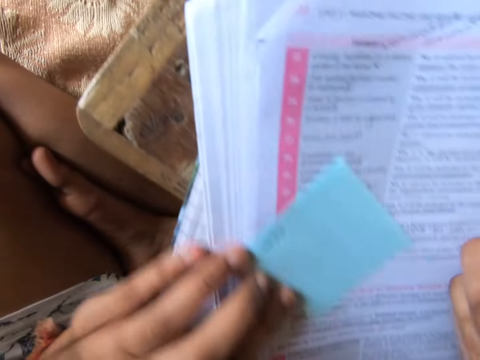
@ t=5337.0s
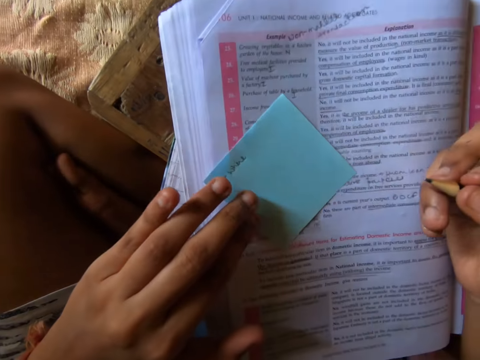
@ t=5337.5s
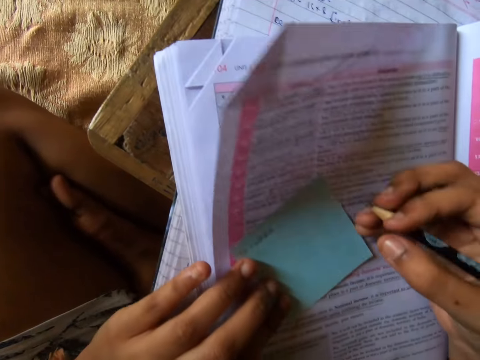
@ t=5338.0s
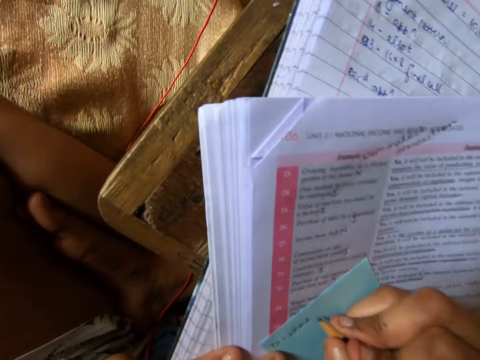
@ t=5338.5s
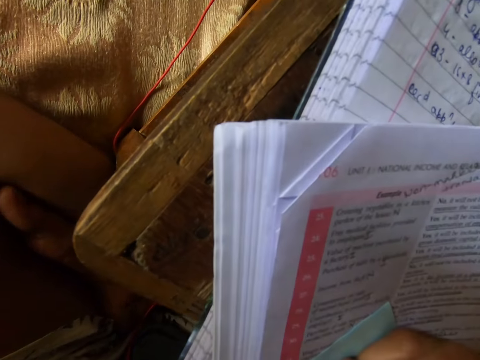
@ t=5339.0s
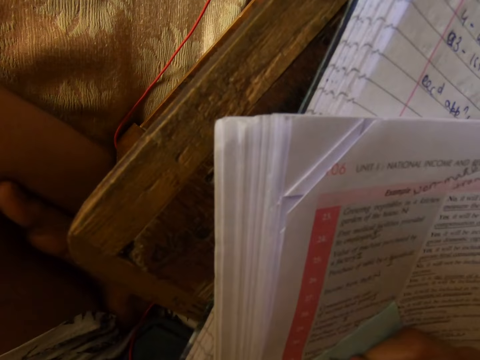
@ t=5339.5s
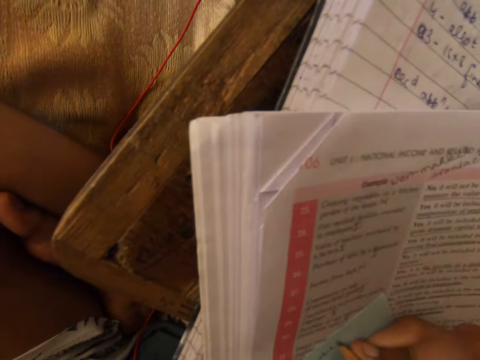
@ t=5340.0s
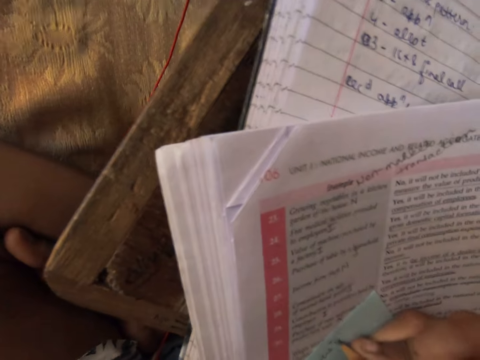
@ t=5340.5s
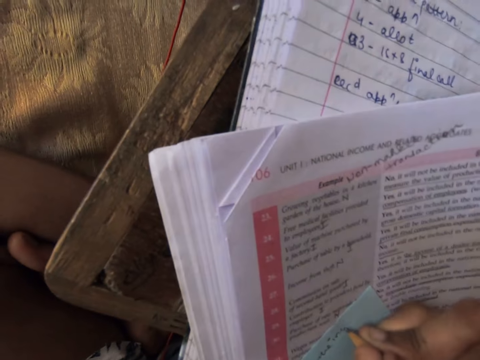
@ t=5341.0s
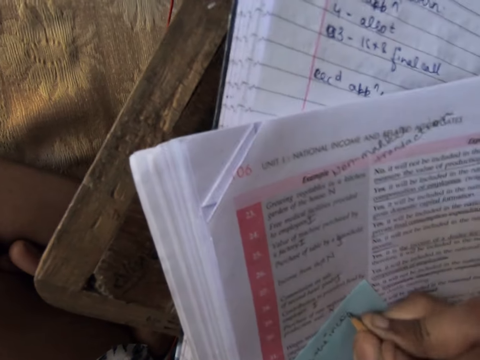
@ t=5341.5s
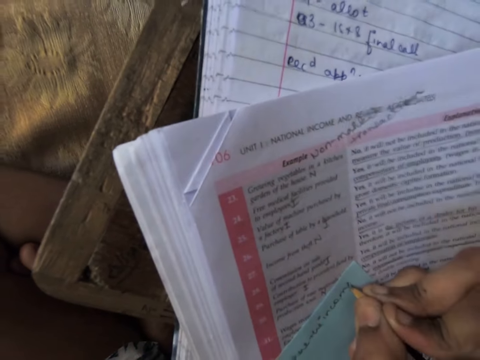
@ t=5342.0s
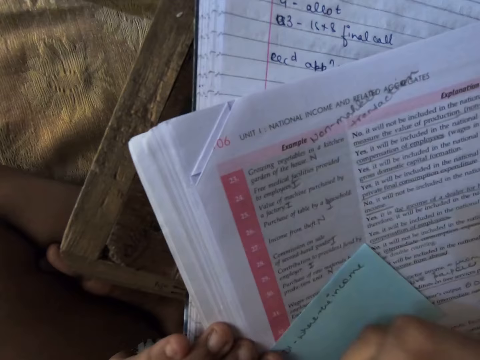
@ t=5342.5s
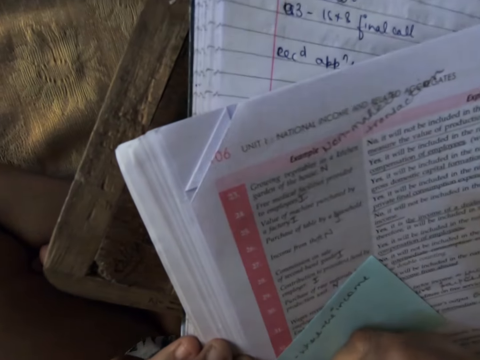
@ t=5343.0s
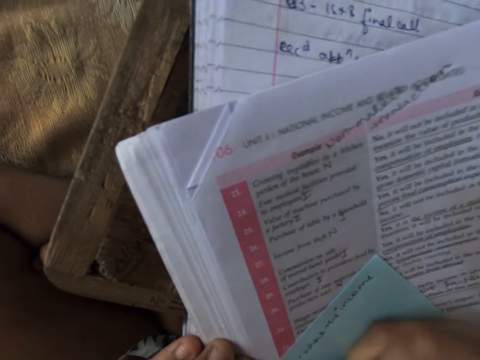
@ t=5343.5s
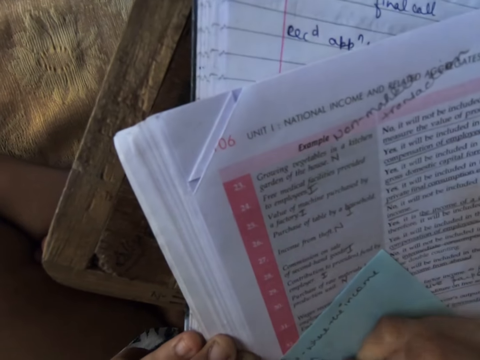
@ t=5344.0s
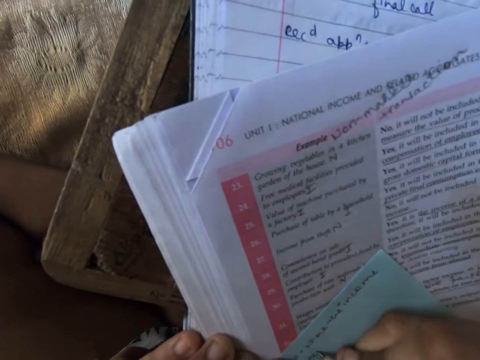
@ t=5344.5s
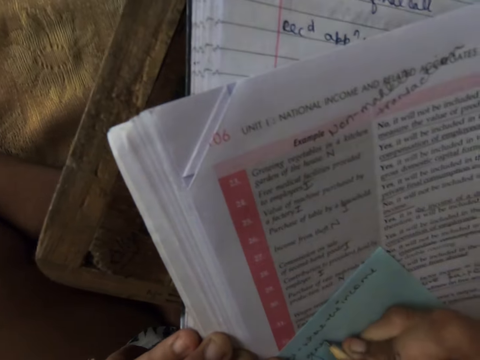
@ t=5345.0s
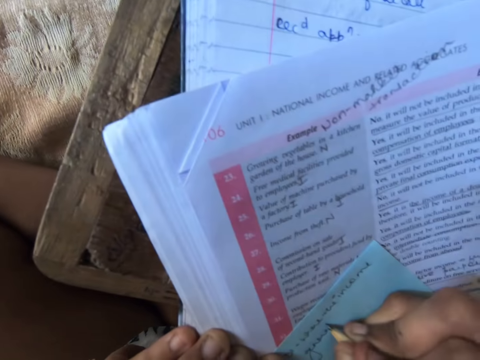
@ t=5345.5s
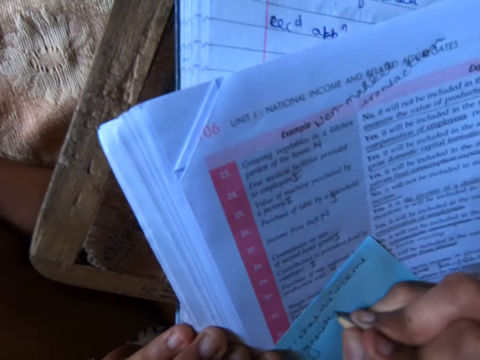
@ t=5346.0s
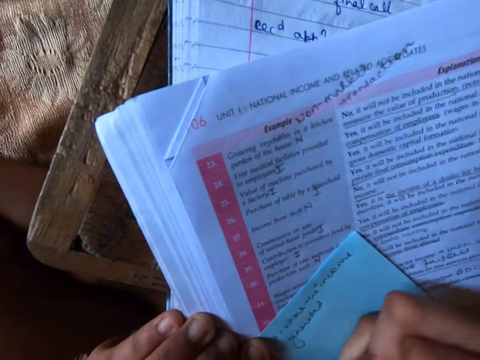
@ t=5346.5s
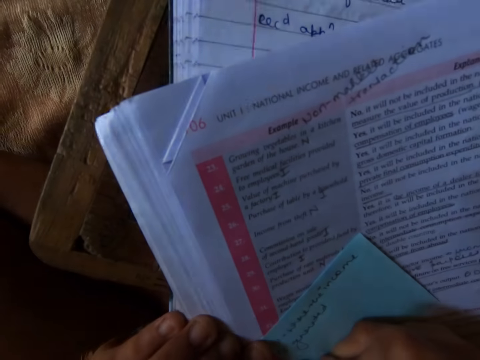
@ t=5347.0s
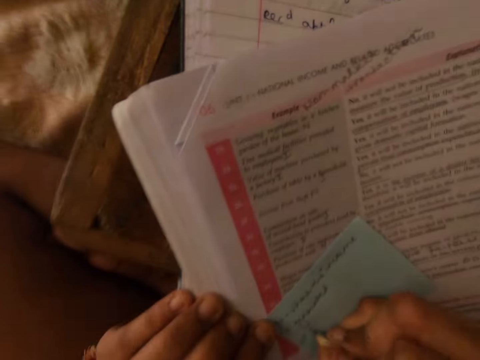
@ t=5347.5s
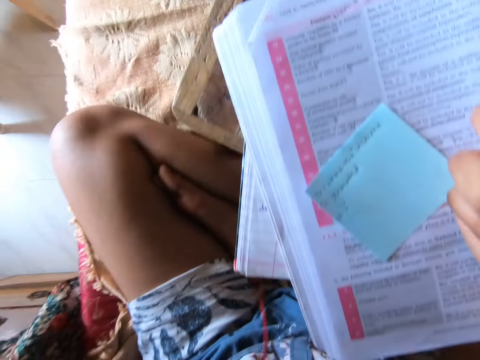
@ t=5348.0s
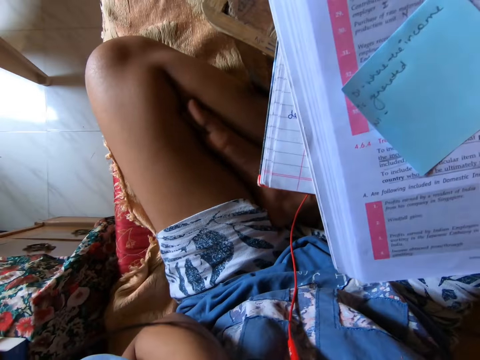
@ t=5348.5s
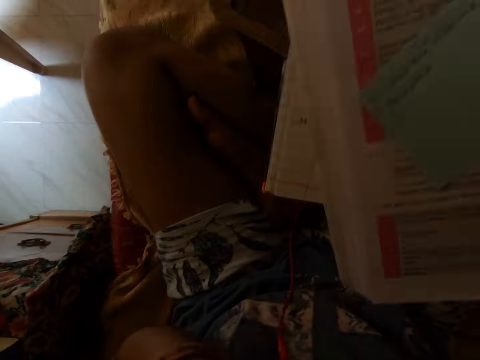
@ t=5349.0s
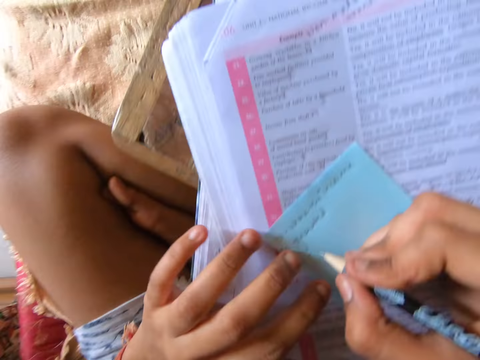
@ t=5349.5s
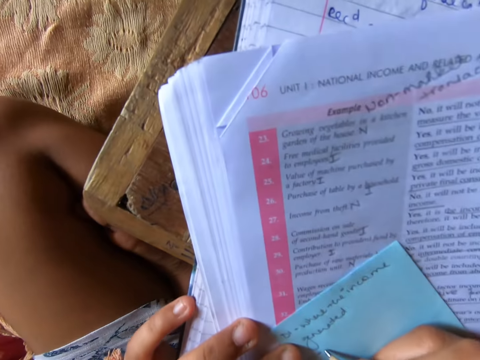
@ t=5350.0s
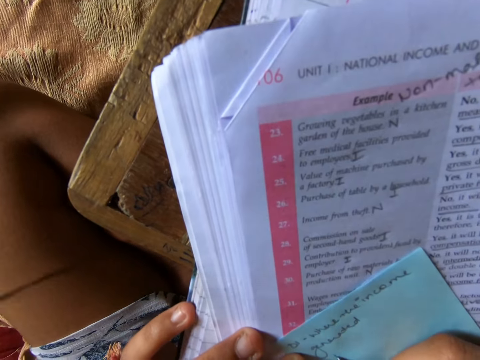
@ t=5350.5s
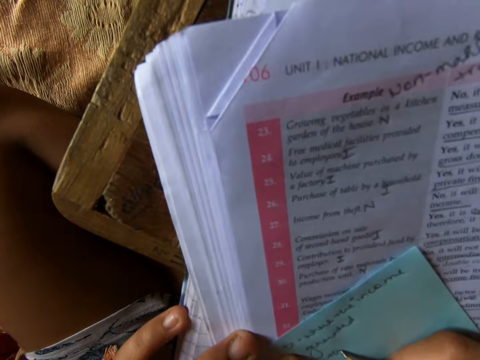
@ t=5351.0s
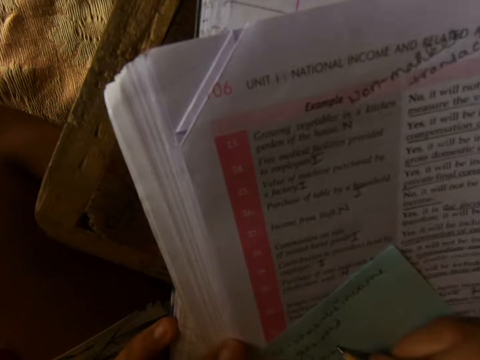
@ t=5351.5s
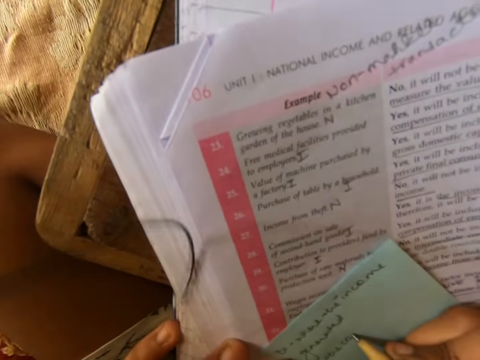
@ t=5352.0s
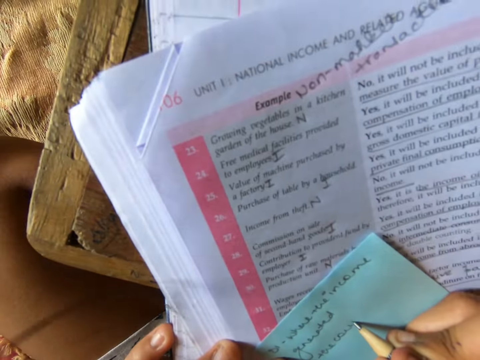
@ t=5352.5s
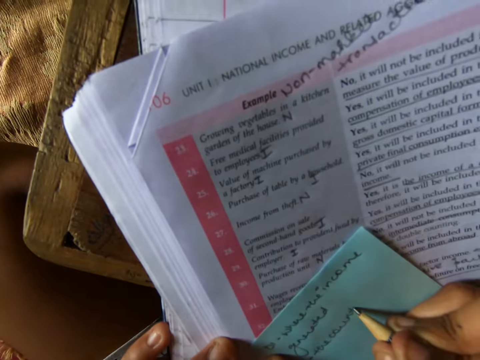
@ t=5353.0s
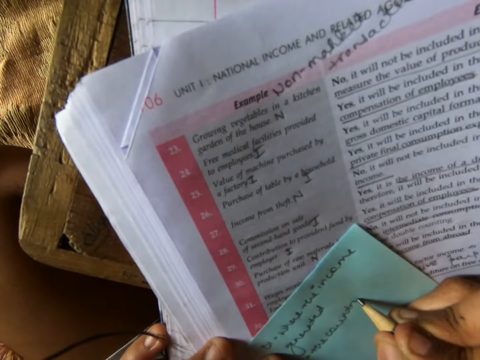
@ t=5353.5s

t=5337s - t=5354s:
The camera wearer moves her hand towards her. She places her hand on the book. She adjusts the sticky note on the textbook with her left hand. She moves her hand towards the sticky note. She writes on the sticky note with the pencil in her right hand. She moves her hands towards her. She stares at the sticky note. She moves her hands forward. She places her hand on the sticky note. She writes on the note with the pencil.

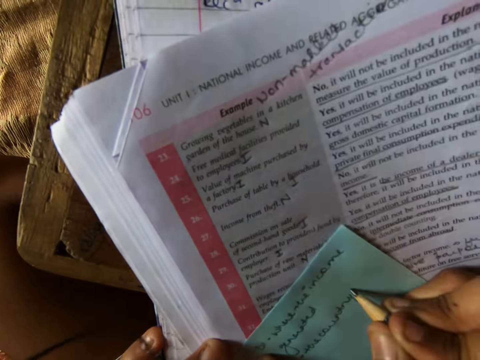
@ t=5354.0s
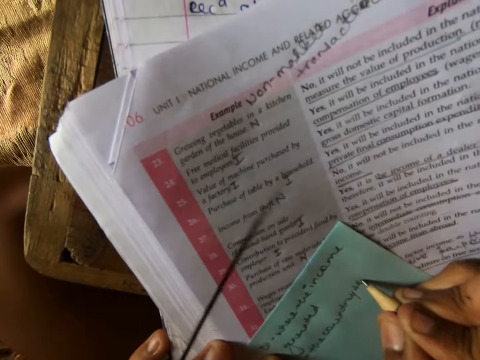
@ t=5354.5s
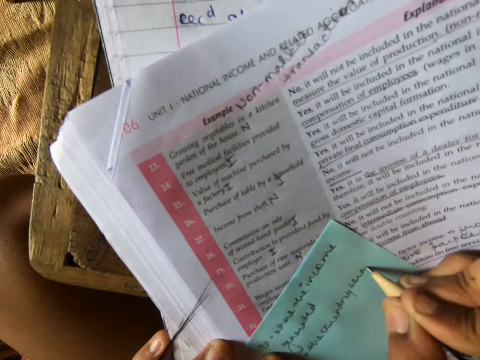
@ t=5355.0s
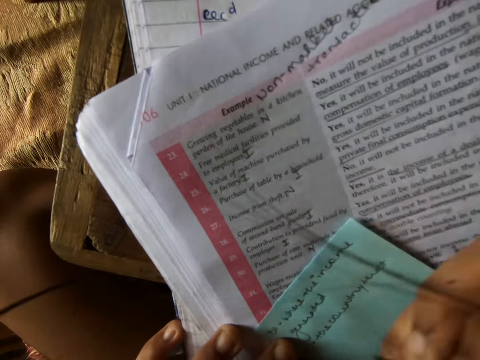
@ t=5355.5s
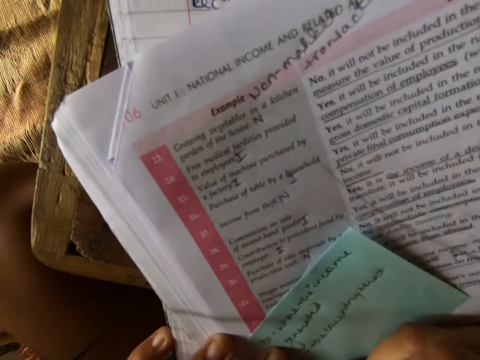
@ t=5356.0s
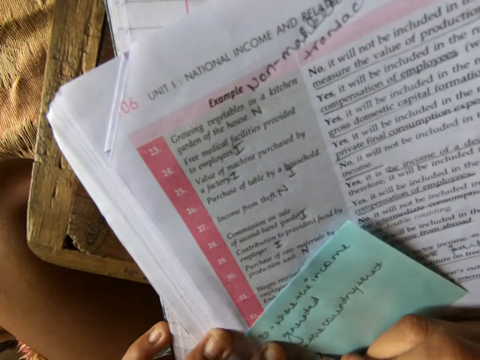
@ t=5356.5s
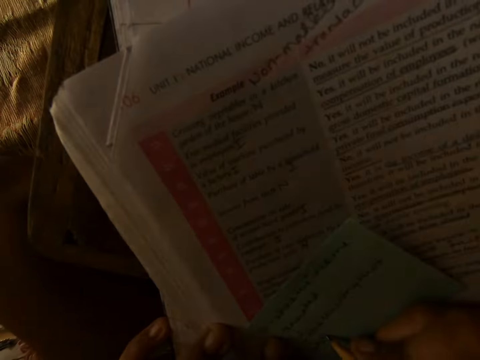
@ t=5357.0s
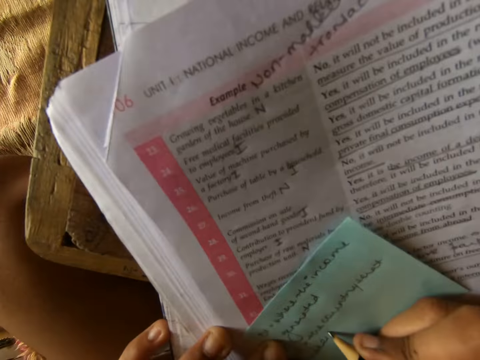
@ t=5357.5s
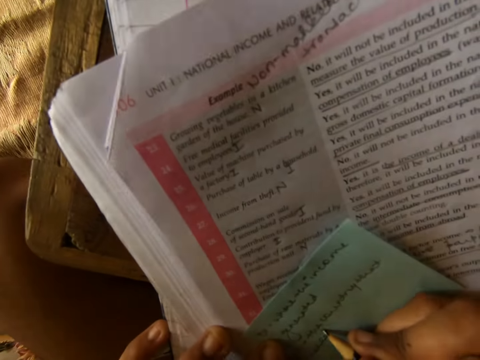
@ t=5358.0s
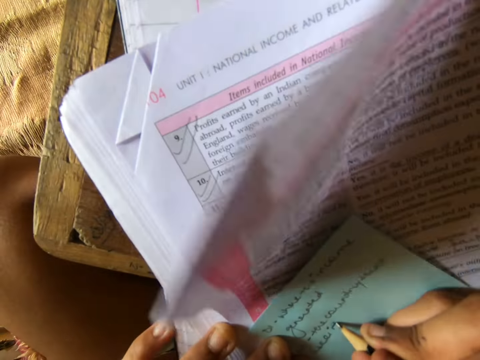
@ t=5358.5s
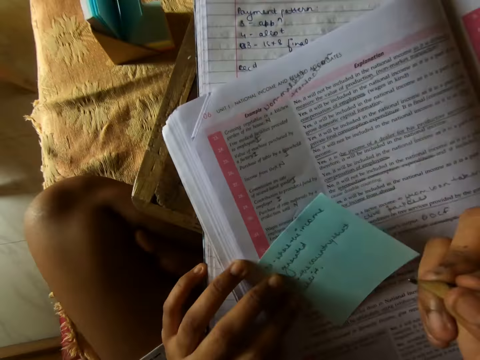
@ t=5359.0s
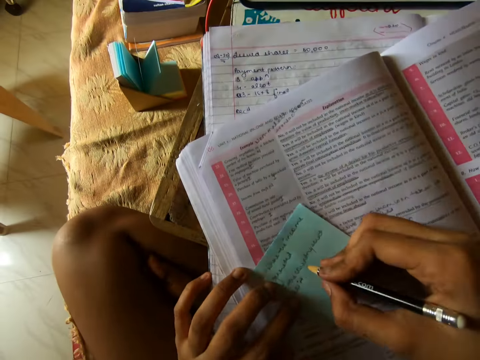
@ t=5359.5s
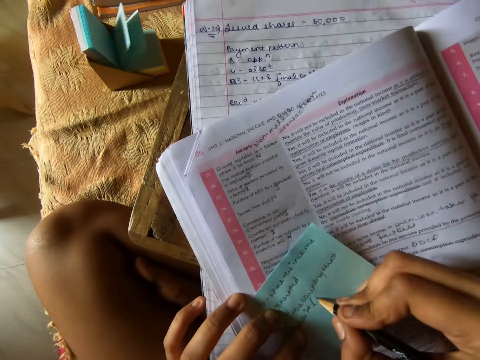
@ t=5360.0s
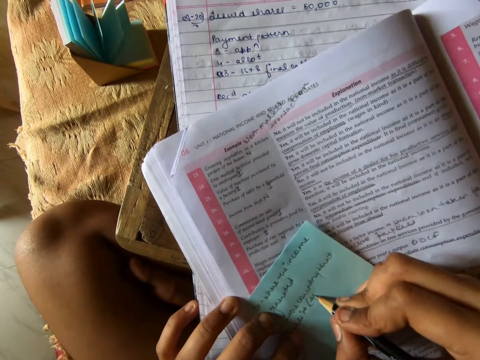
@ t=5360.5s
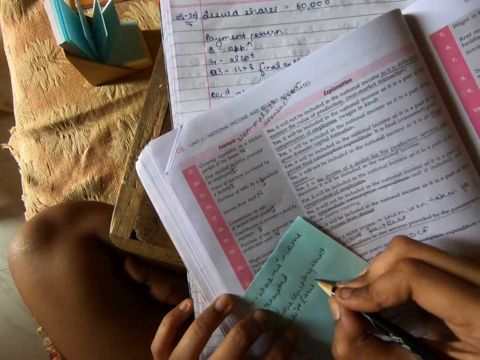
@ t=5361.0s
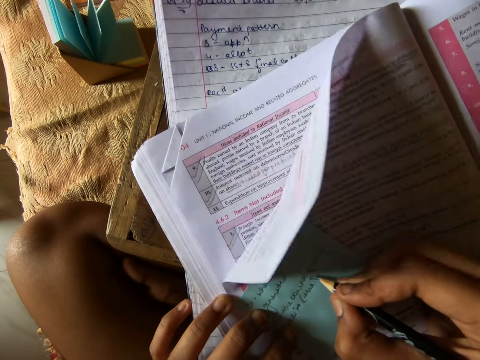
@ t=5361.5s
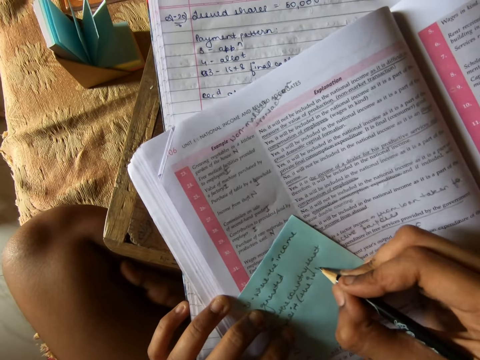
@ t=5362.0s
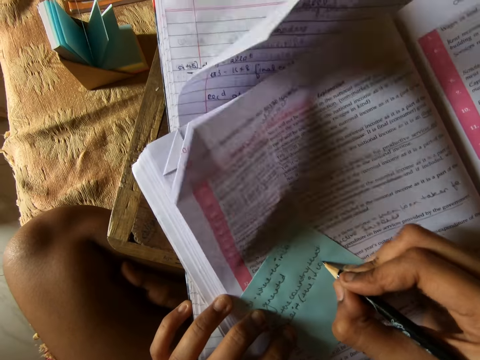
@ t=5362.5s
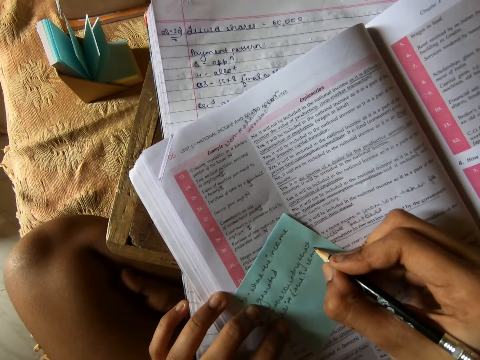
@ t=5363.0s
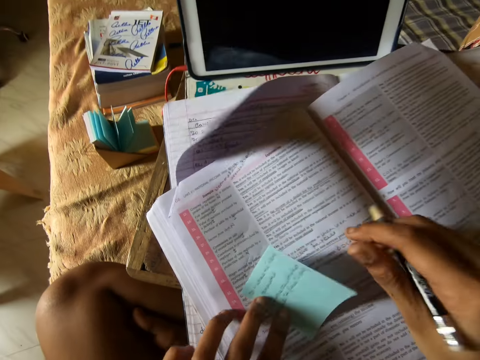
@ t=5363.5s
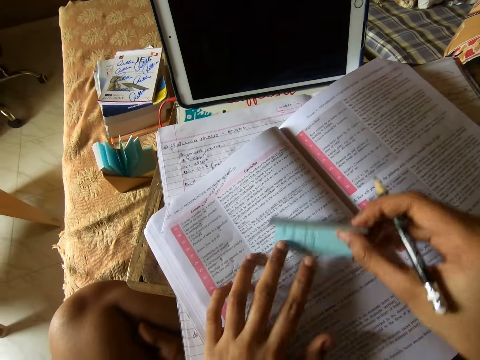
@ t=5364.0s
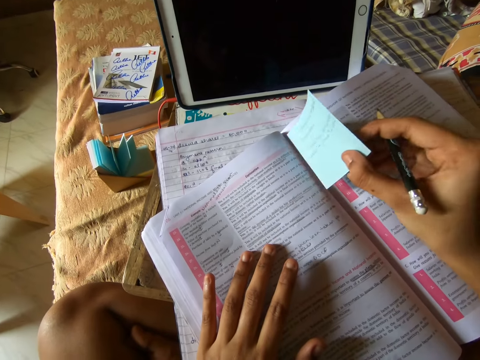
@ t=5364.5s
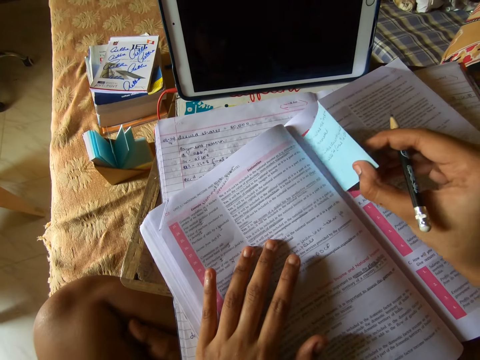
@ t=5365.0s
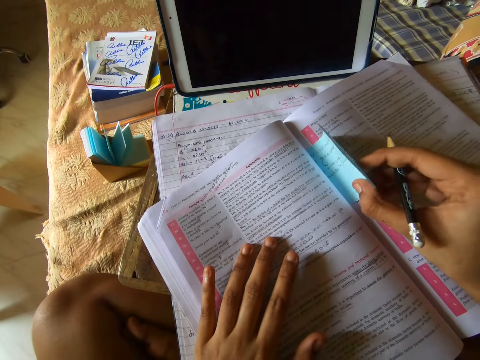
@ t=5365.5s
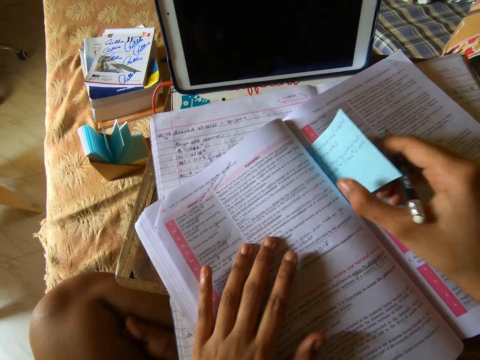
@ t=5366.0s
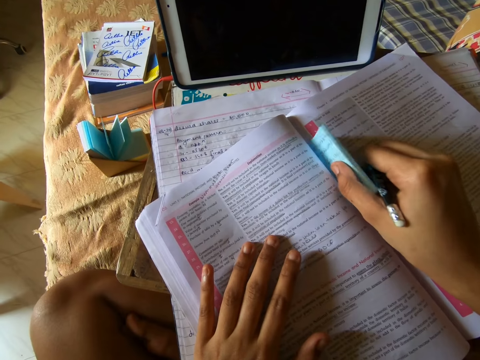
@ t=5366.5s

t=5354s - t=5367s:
The camera wearer pushes the sticky note forward. She shifts the sticky note from her left hand to her right hand. She moves the note forward. She fixes the sticky note between the pages in the textbook.
